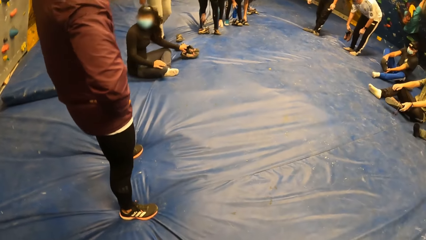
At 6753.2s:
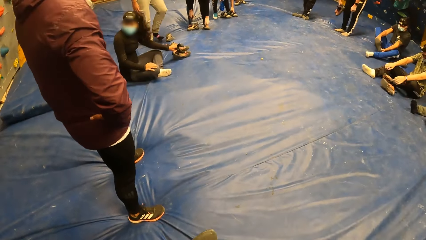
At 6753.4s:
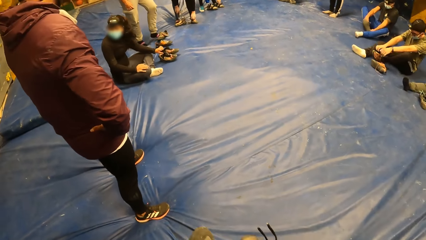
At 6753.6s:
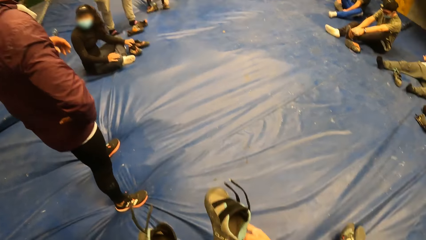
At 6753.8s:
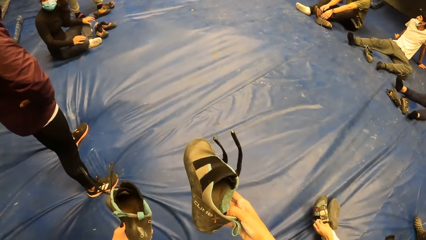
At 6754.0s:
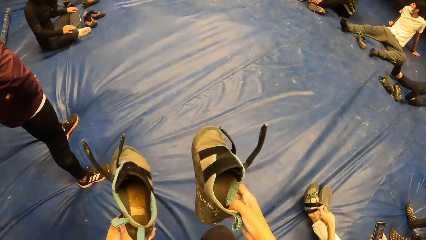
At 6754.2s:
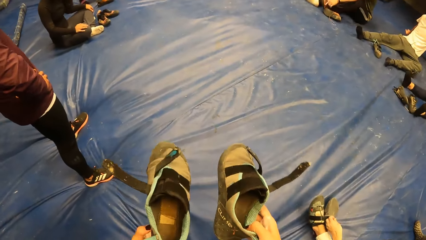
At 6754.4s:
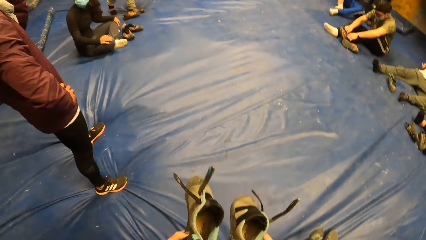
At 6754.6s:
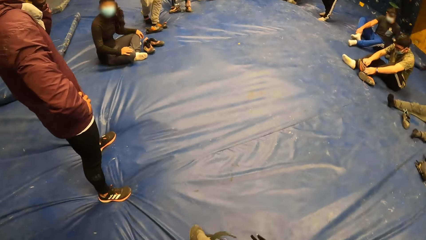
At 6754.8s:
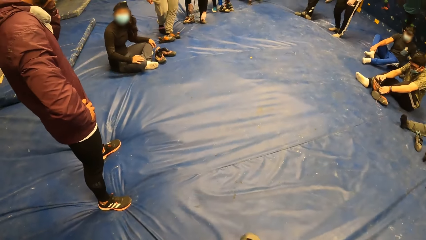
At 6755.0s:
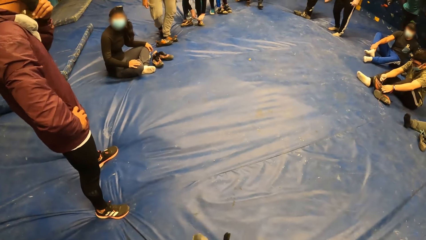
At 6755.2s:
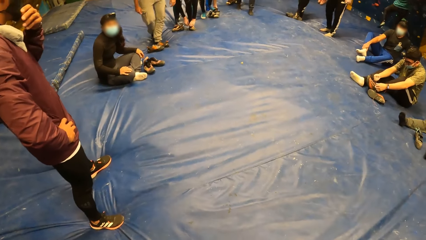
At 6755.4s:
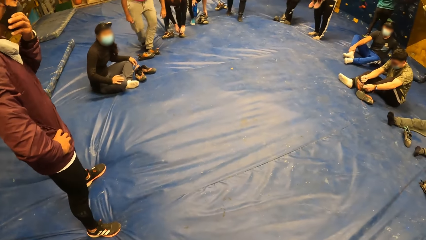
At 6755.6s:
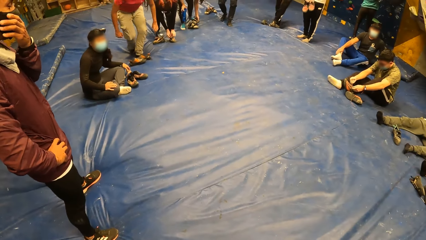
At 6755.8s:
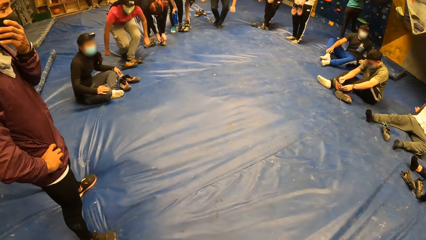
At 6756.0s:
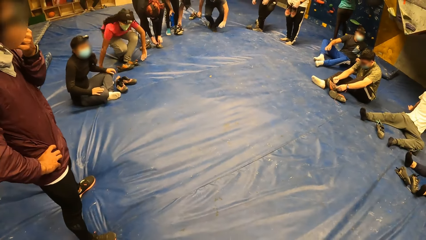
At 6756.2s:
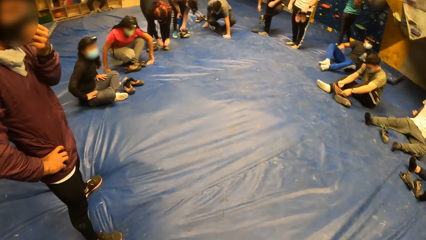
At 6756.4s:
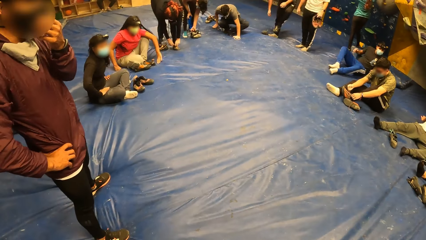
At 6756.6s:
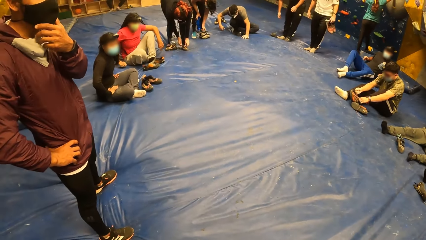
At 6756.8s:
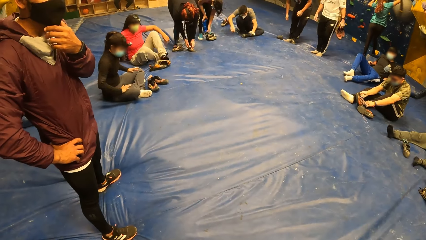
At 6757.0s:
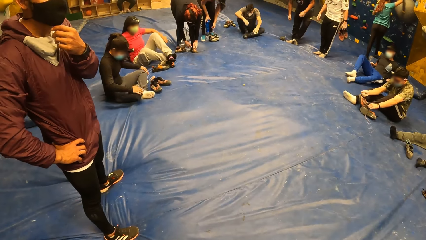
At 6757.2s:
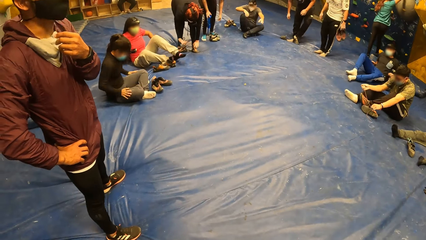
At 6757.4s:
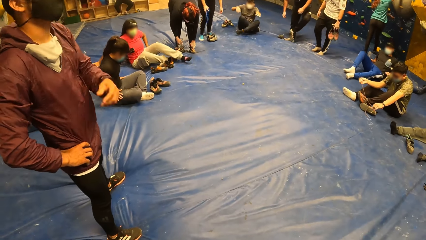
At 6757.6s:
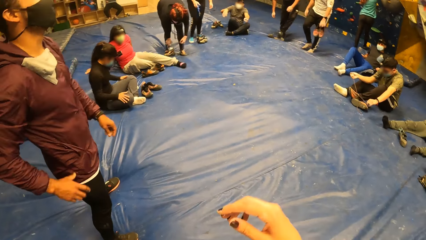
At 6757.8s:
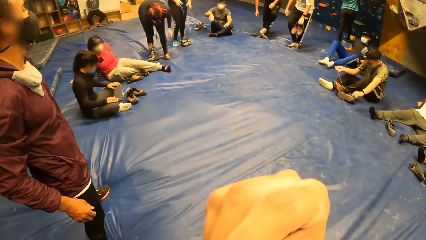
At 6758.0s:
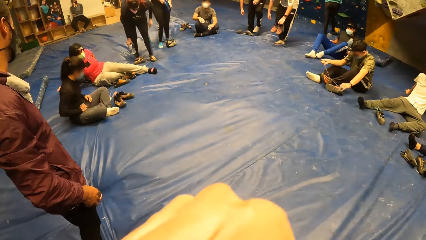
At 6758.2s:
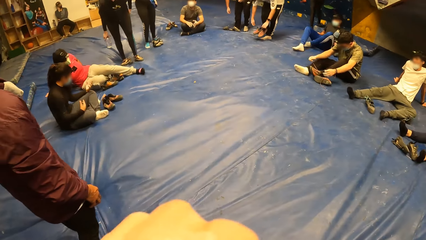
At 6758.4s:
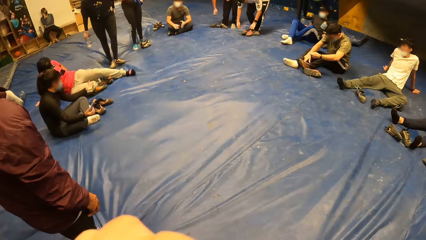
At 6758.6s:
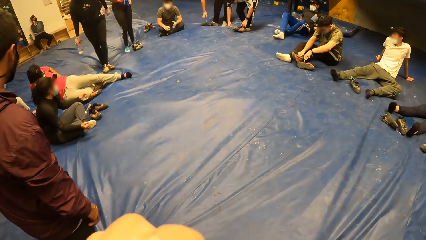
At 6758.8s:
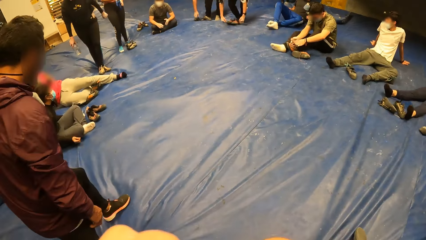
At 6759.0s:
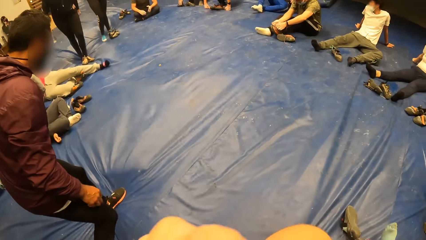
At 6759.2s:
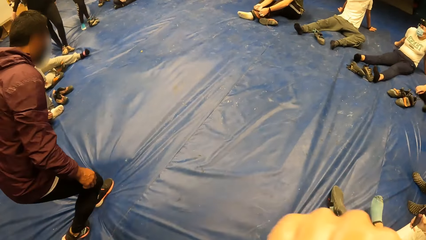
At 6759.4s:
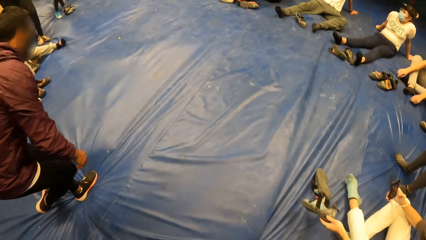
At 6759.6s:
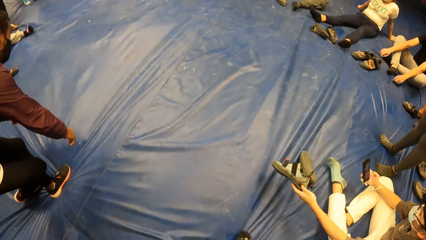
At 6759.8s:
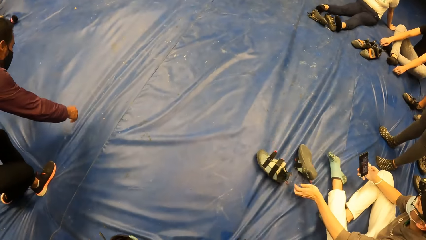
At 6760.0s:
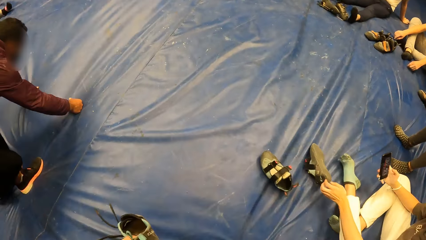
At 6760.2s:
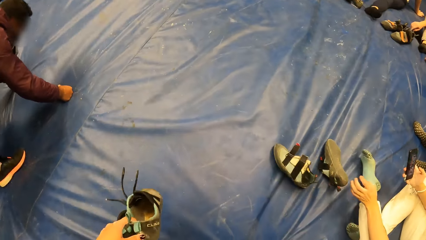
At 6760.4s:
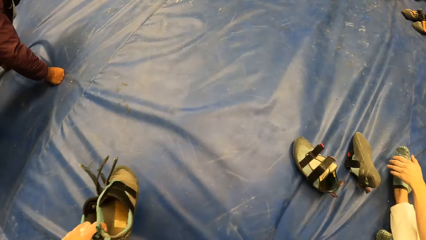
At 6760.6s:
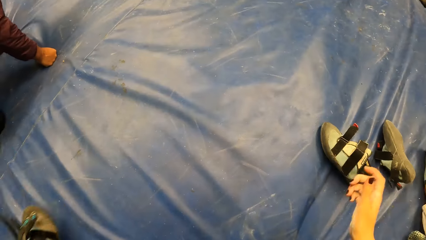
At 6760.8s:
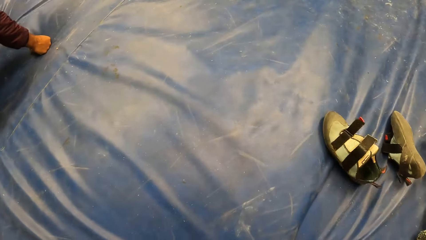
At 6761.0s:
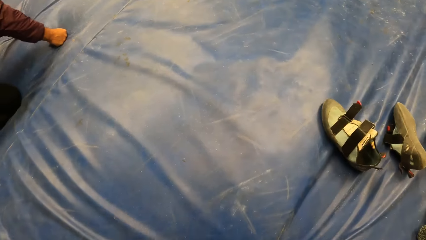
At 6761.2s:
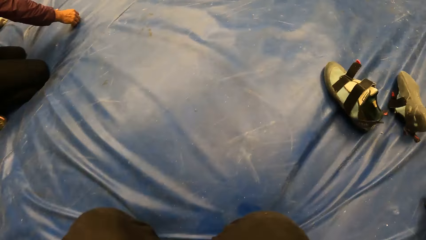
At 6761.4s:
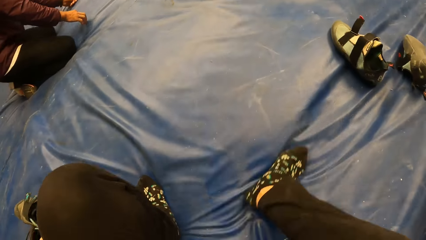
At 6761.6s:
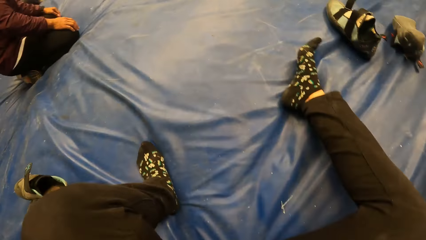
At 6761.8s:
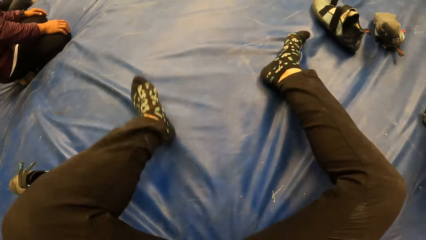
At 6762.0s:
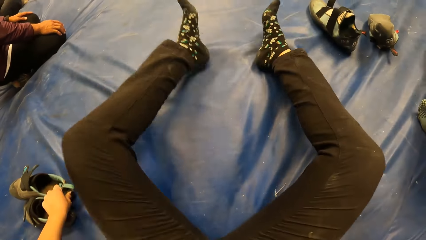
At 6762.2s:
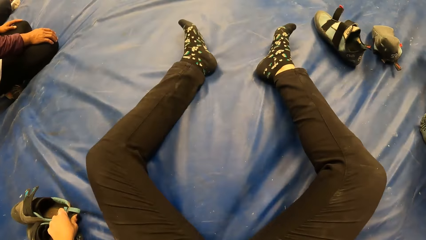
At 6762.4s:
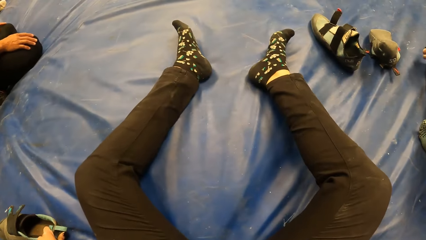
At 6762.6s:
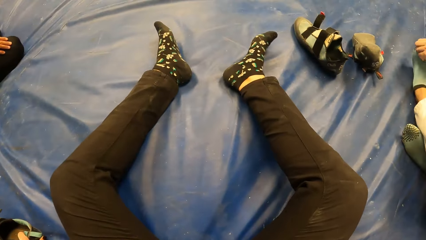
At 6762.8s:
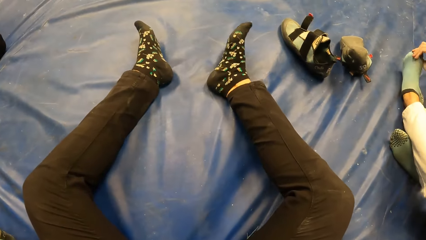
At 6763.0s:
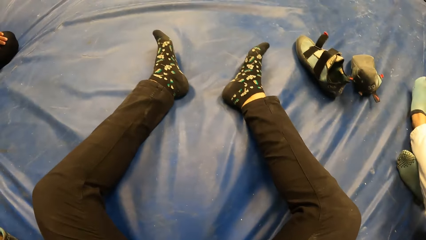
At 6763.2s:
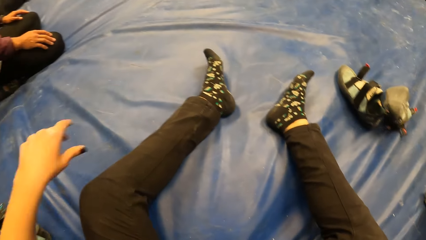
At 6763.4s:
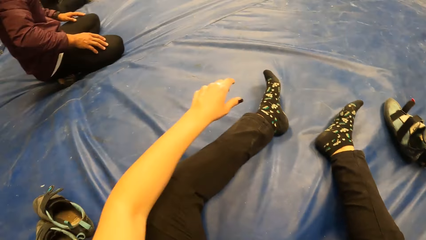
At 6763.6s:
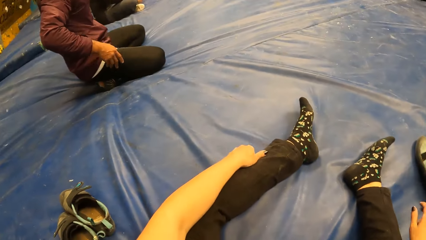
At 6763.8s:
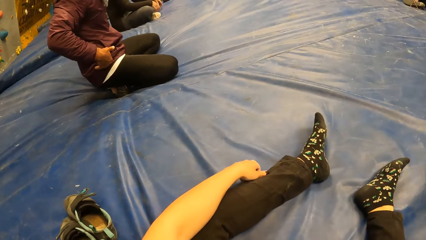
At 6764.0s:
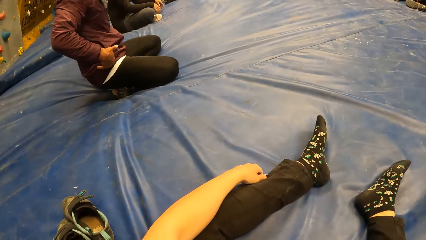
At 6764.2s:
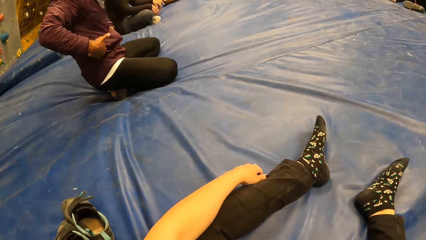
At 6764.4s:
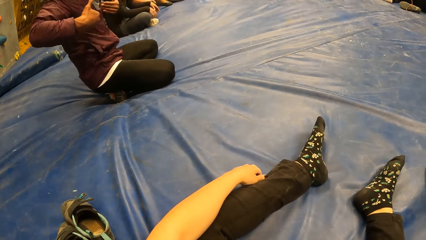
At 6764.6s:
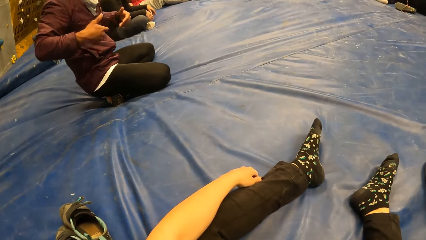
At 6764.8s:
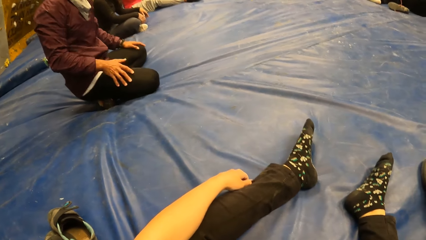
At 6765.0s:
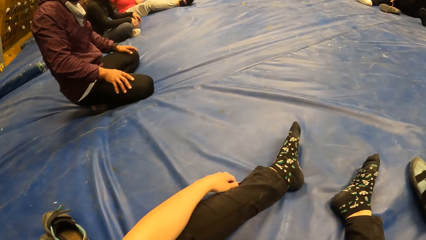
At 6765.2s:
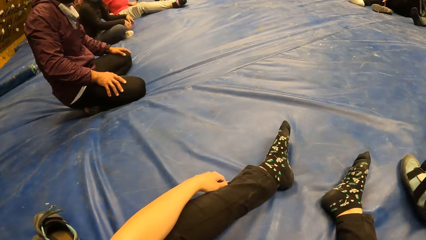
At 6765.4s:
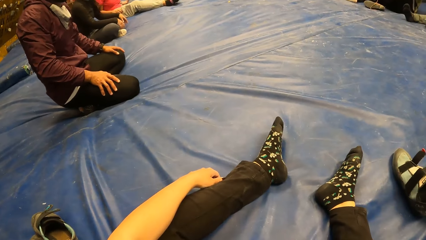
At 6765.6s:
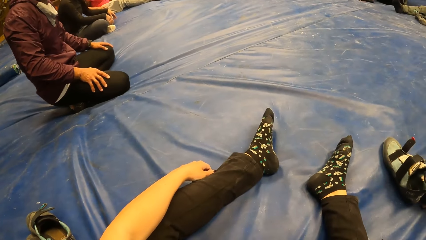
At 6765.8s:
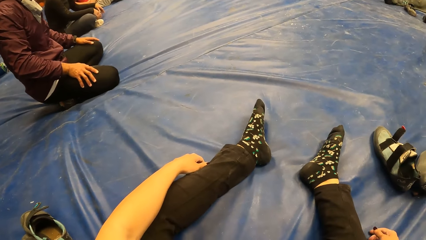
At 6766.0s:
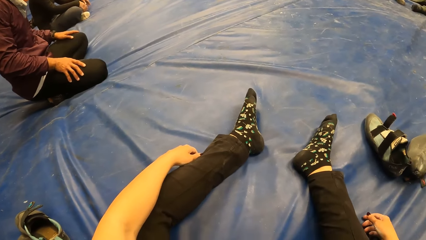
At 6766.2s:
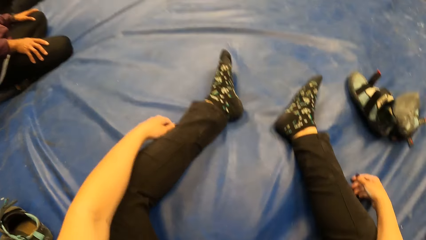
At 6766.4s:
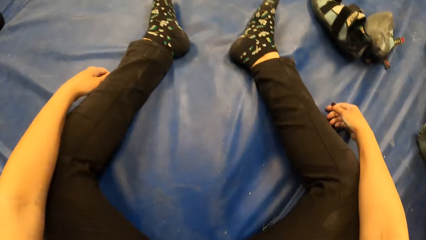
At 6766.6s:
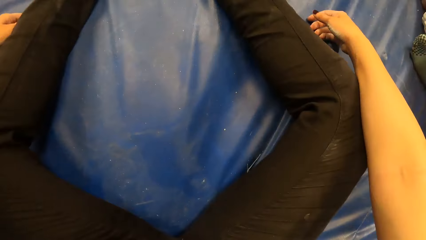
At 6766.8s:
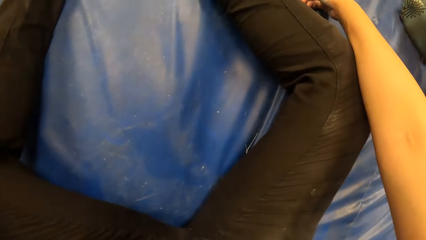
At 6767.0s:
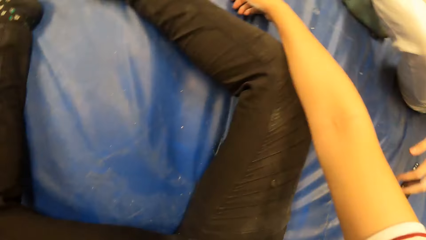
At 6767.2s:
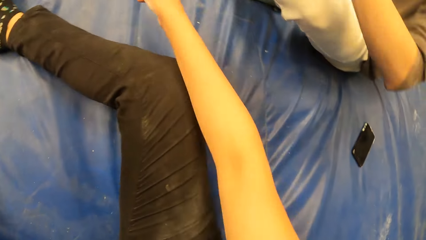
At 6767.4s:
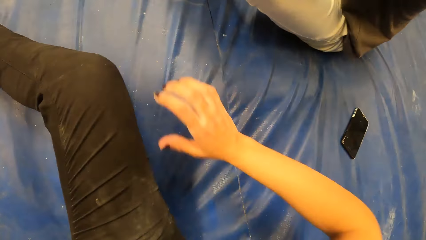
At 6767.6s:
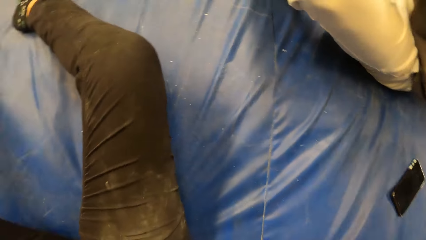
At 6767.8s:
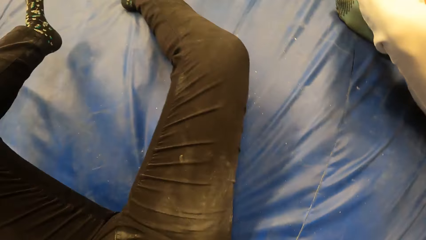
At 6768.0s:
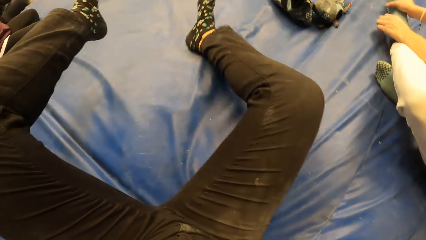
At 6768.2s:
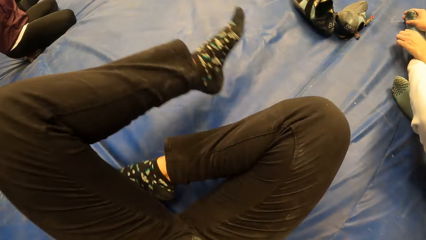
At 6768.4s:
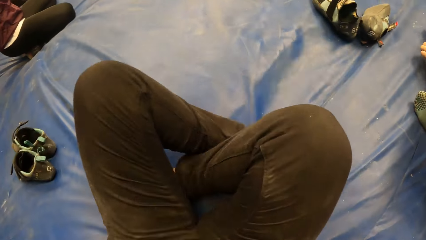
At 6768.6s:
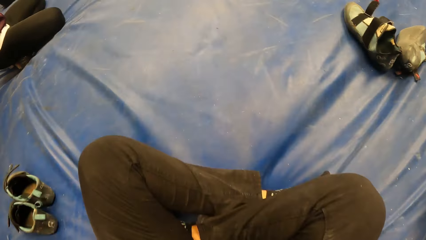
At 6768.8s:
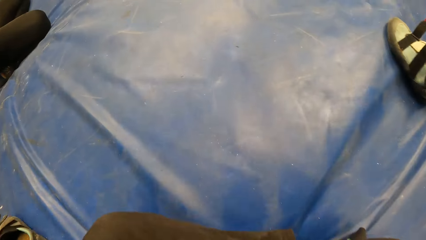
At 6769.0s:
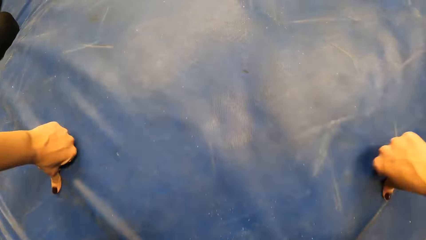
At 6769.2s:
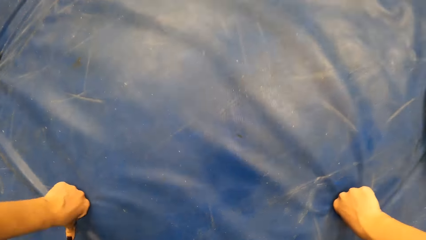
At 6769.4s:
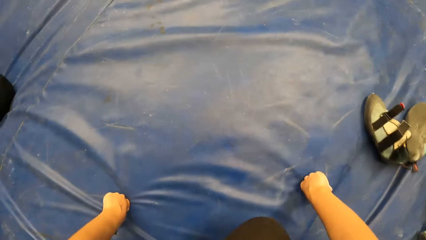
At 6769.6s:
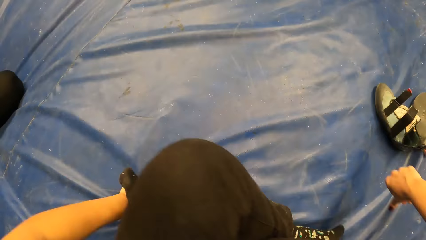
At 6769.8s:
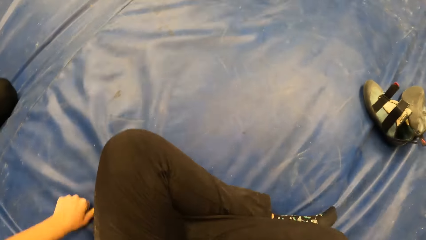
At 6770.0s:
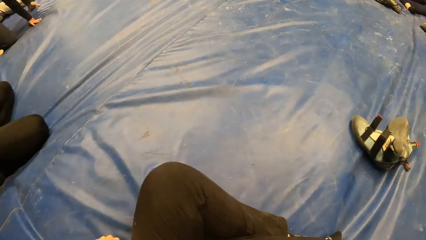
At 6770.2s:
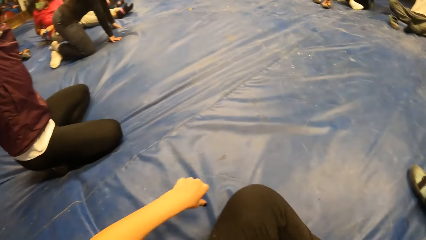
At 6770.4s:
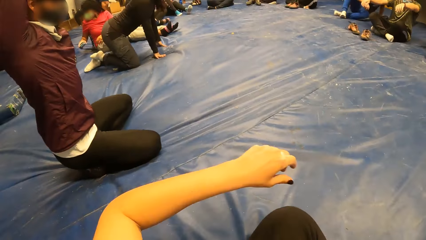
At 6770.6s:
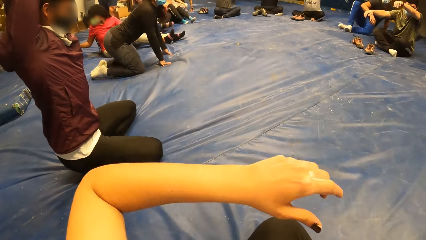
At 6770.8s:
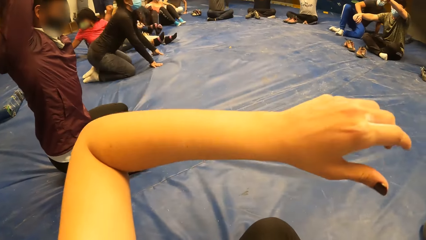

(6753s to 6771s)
A woman moves a pair of shoes on the gym floor with her left hand. A man places both hands on the gym floor. The camera wearer sits down. She looks around the boulder gym. She rests her hands on her legs. She crosses both legs.
